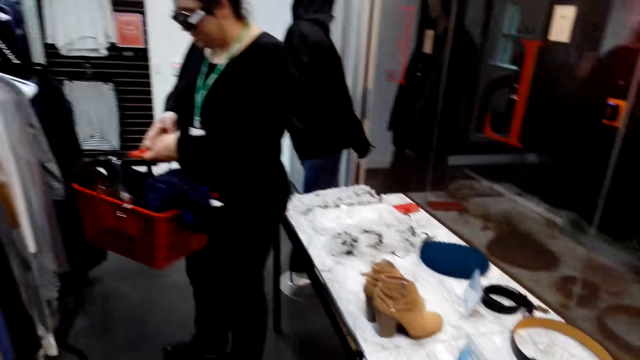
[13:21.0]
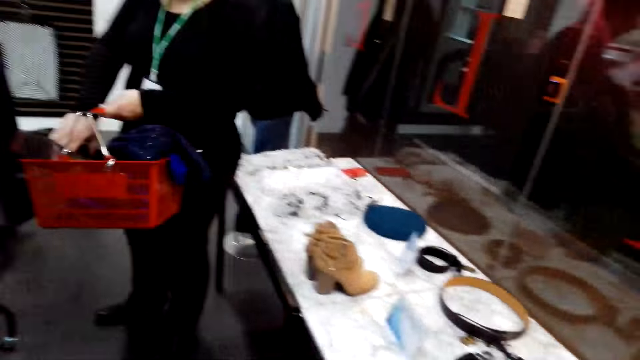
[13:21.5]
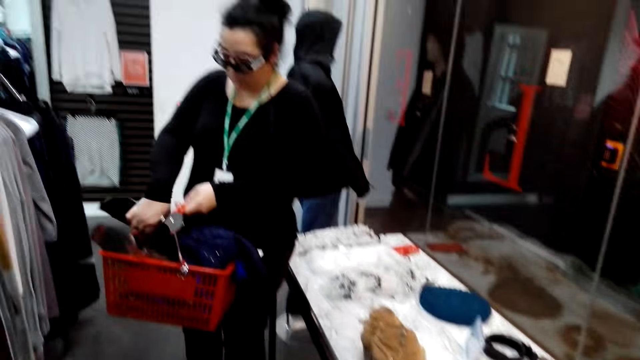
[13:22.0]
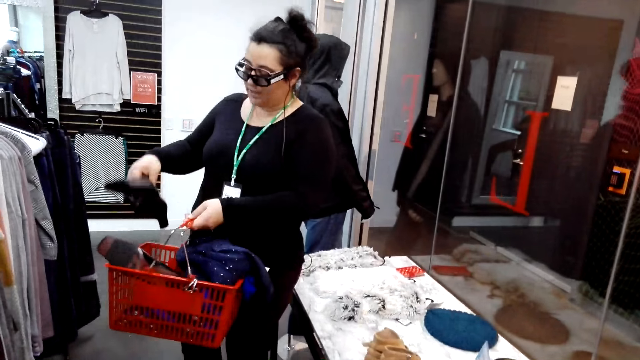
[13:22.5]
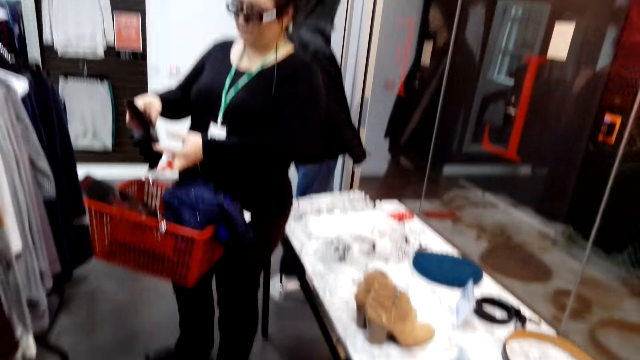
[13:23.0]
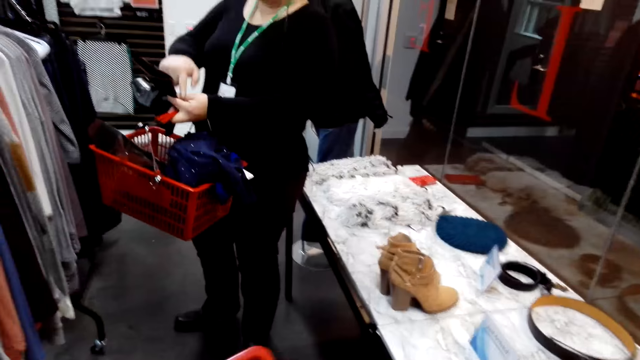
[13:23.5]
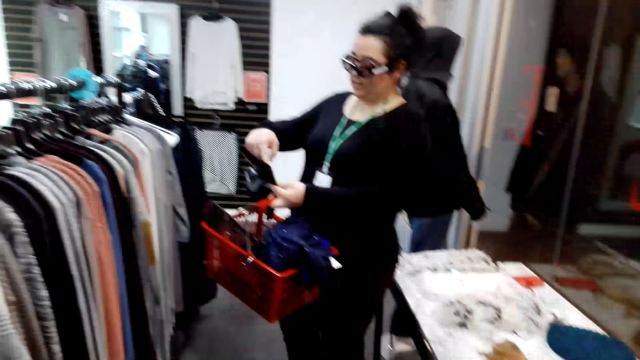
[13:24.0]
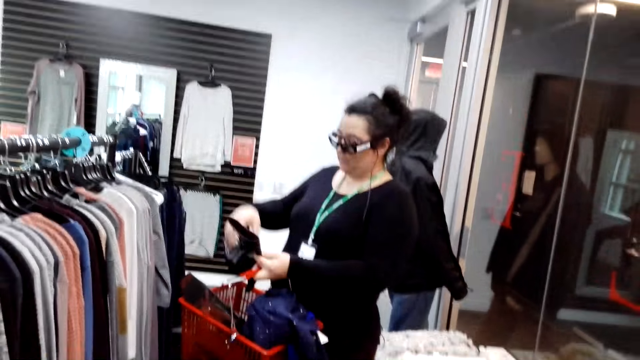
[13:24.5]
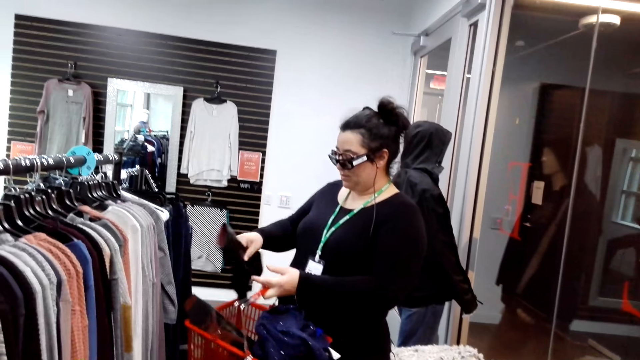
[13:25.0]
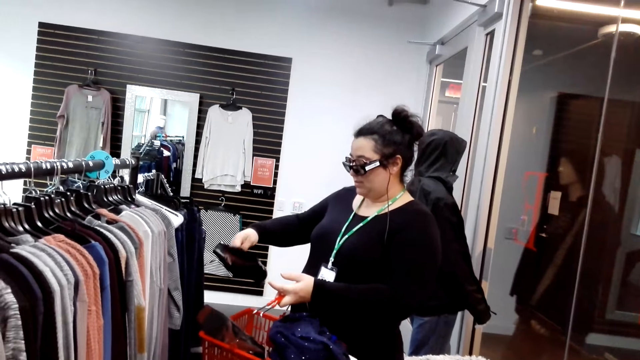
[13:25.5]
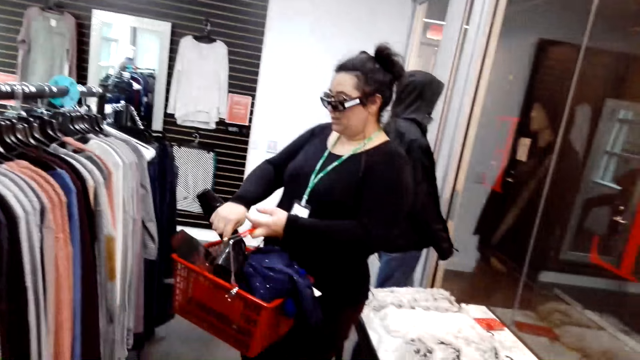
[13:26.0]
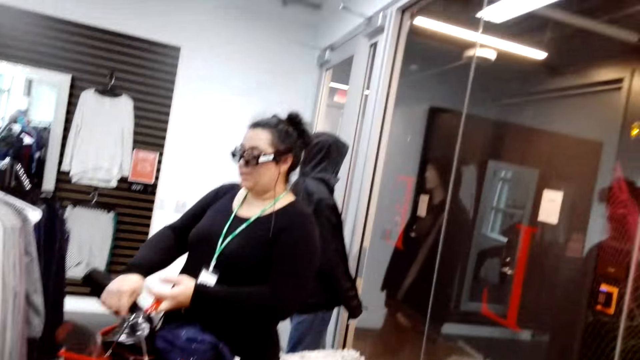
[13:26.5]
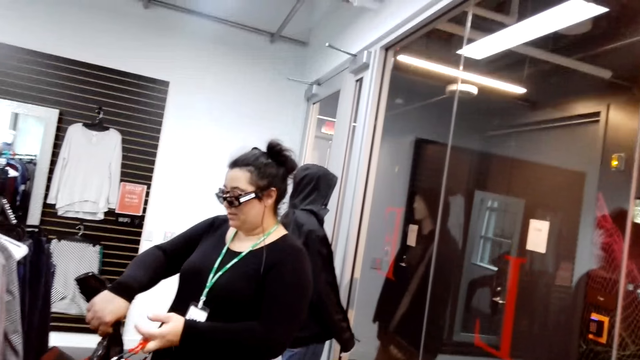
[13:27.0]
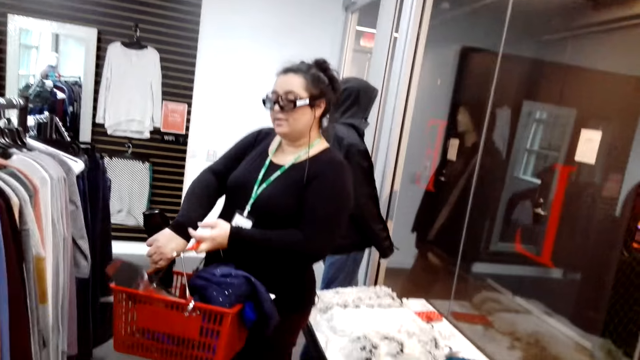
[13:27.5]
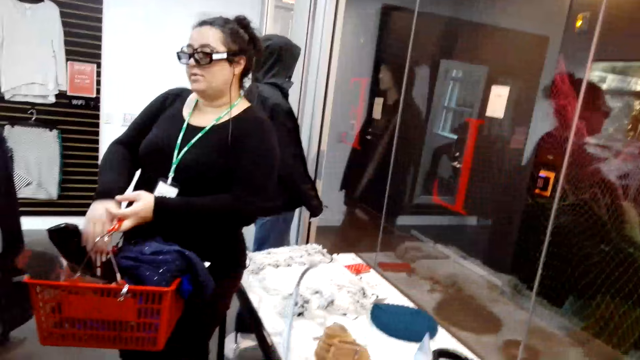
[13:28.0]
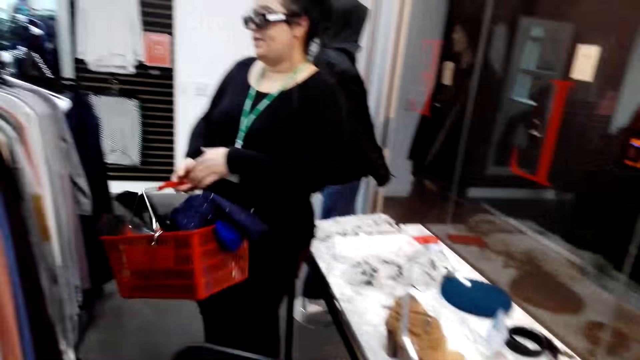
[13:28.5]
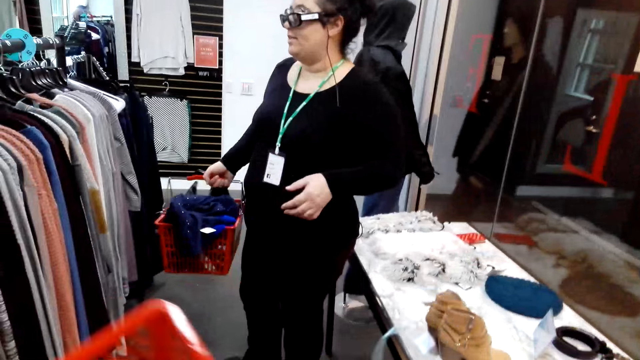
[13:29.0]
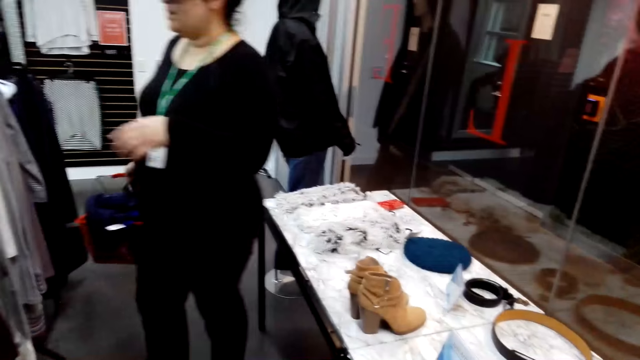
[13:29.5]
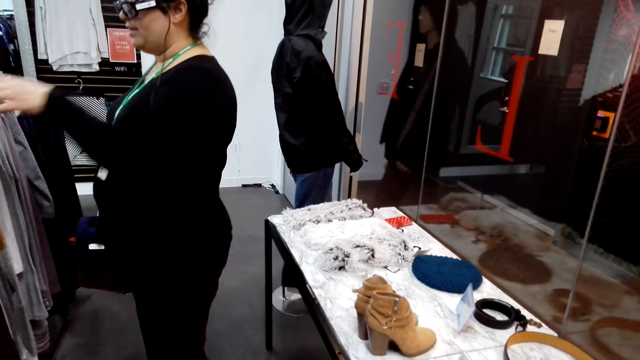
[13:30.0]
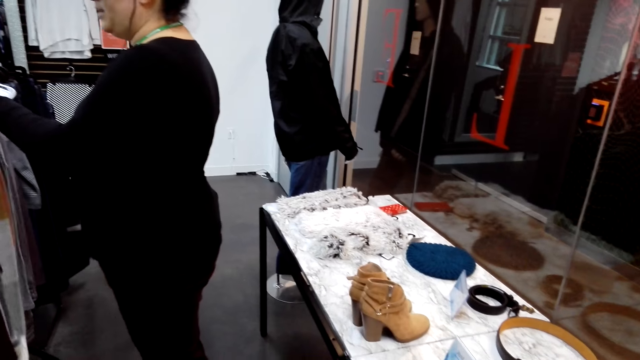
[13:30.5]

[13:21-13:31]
The lady passes the shopping basket to the left hand. The lady picks up a boot from the shopping basket. The lady speaks with gestures. The lady puts the boot in the shopping basket. The lady passes the shopping basket to the right hand.

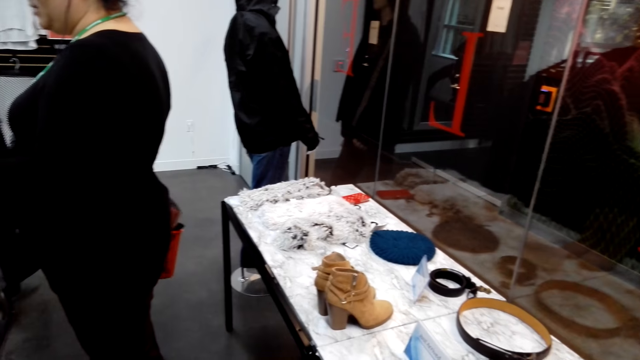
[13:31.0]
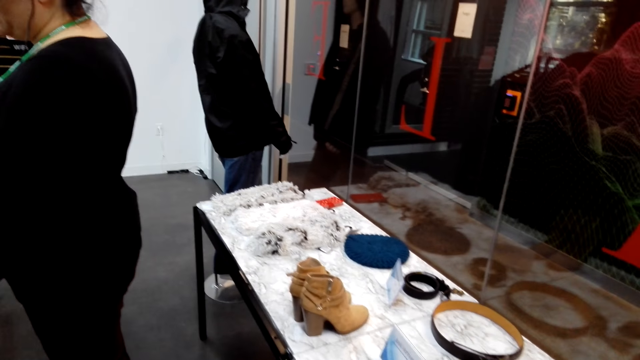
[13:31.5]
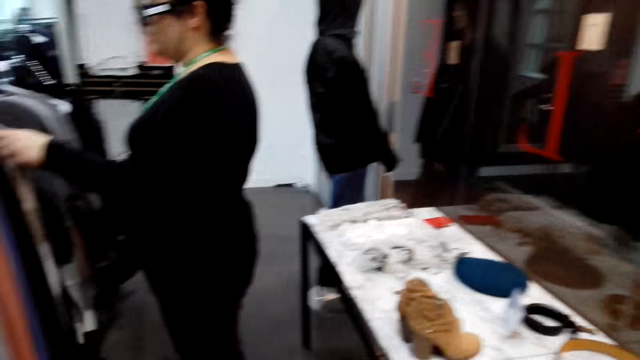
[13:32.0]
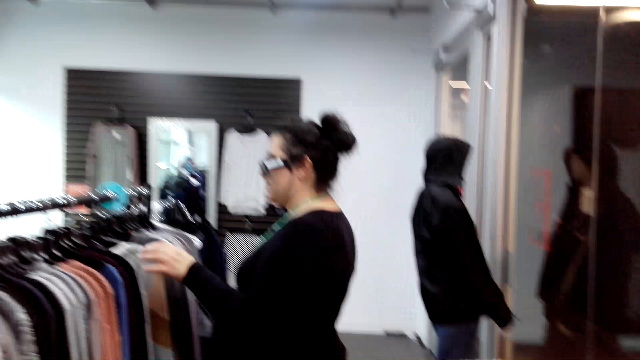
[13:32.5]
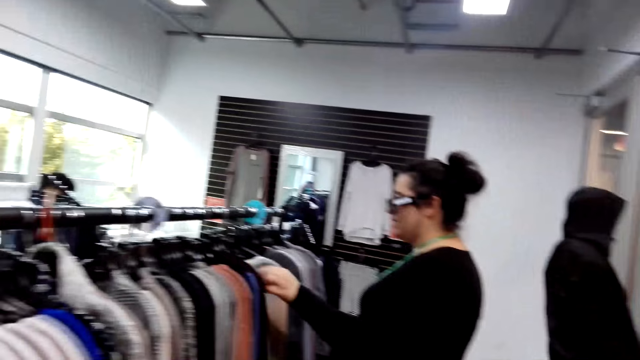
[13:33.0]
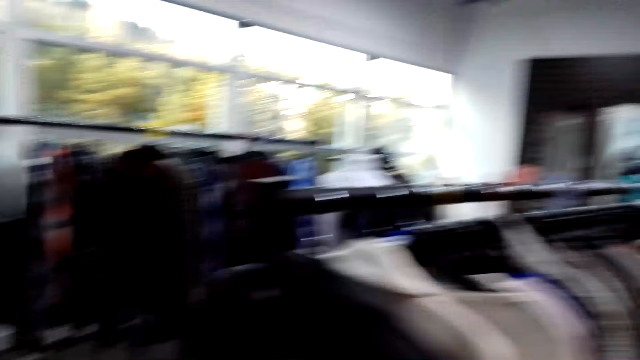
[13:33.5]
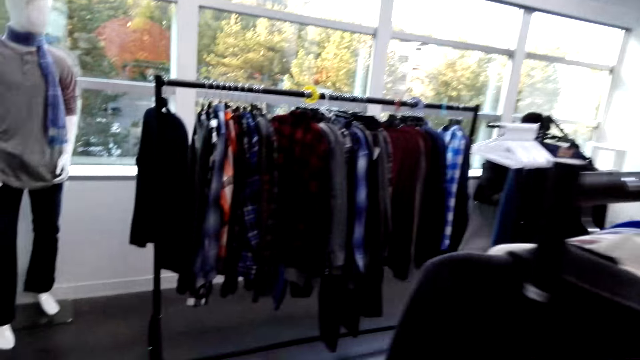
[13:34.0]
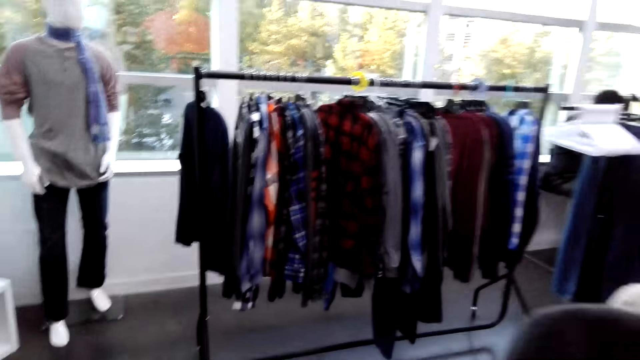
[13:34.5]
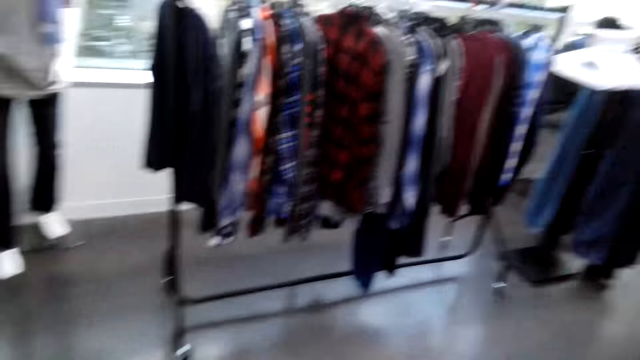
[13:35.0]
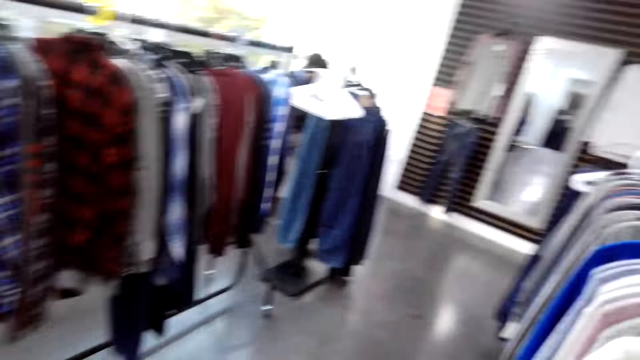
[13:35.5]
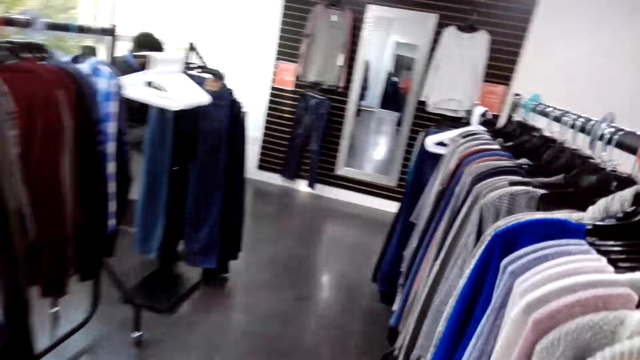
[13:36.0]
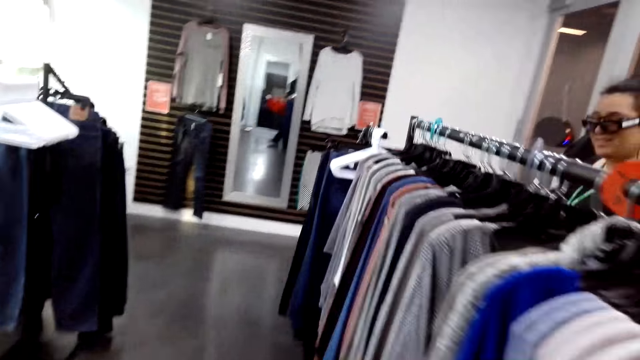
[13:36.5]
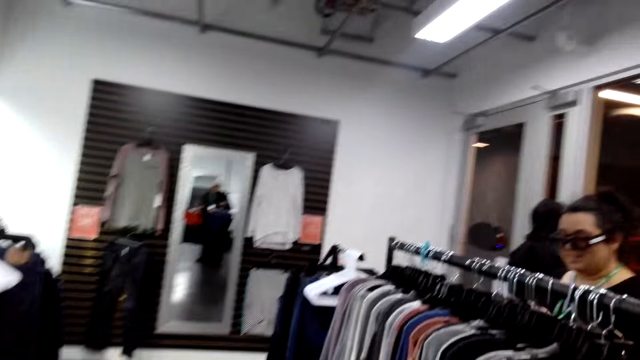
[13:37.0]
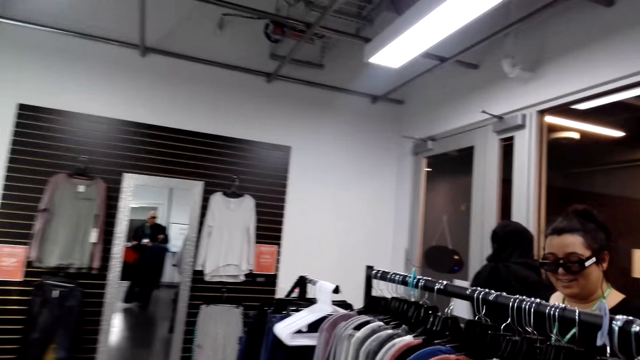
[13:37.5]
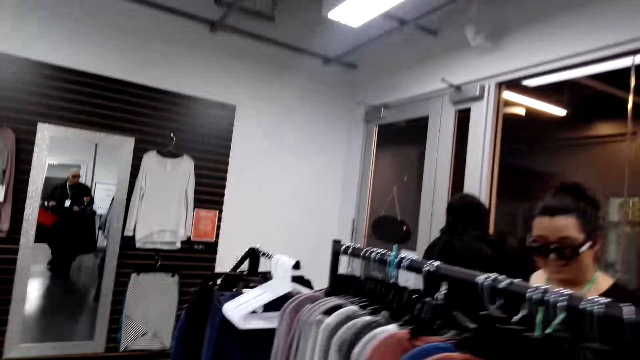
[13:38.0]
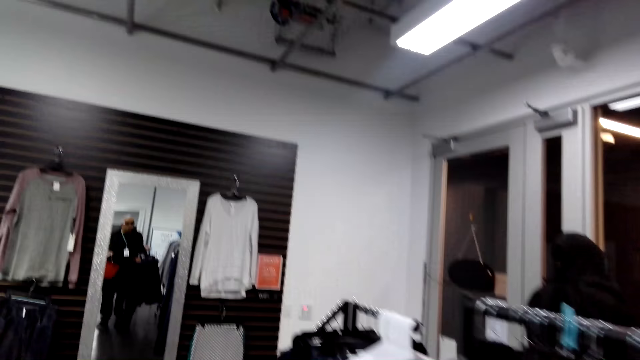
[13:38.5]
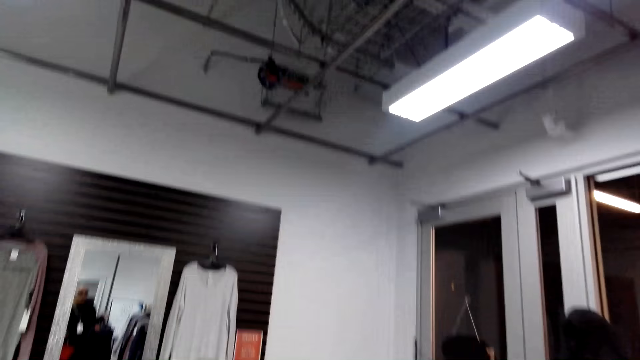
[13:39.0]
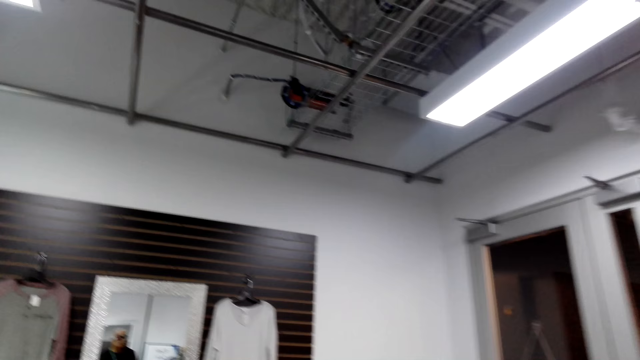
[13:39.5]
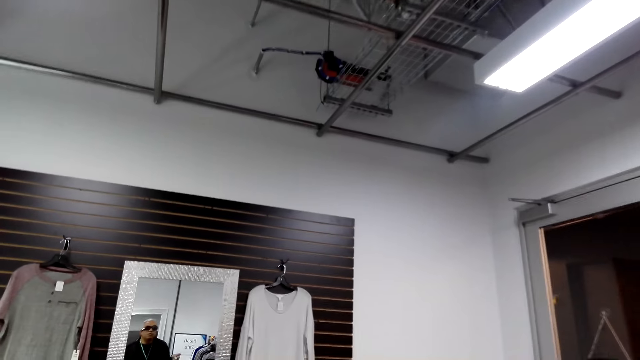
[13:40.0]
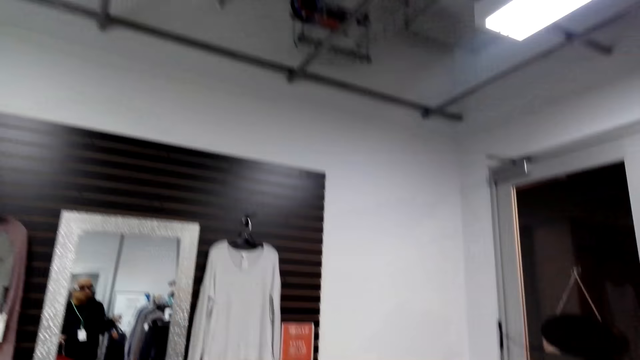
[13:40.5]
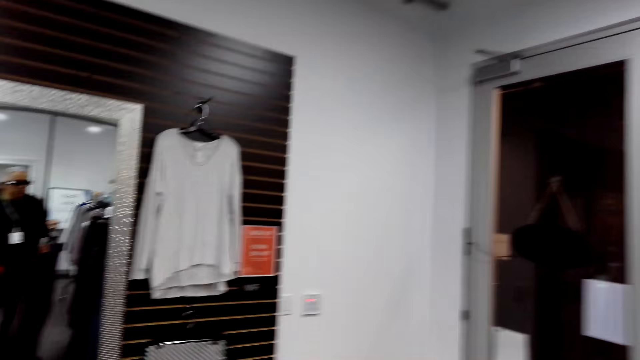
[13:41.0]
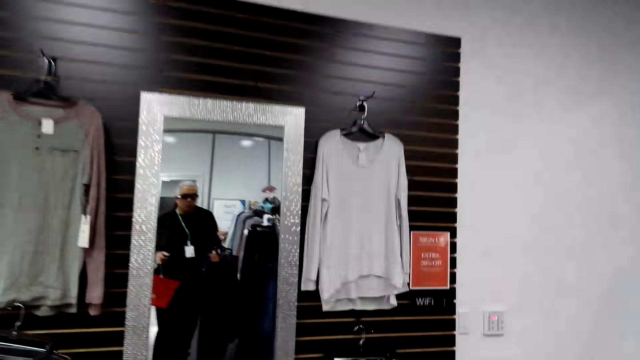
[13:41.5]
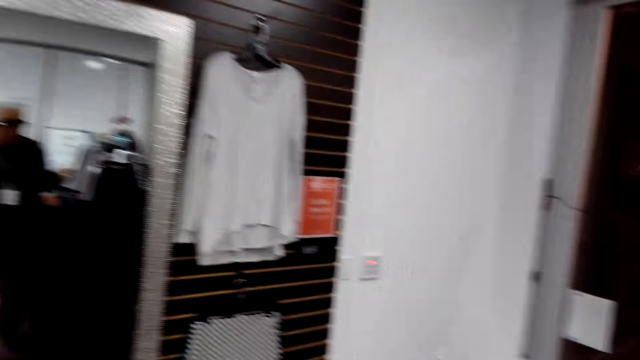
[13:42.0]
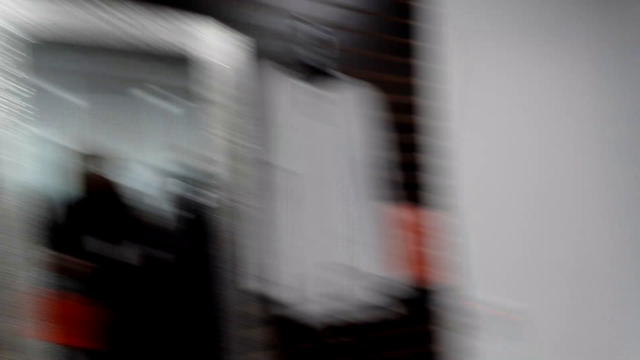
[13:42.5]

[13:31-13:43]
The lady looks at hanged clothes. The camera wearer walks around the supermarket.
